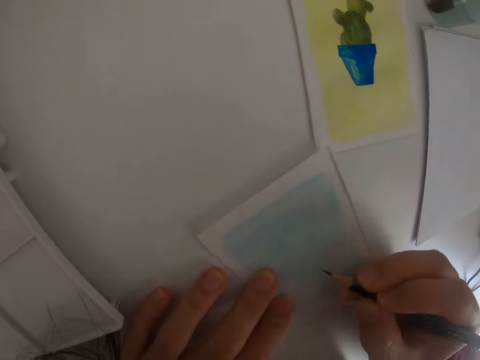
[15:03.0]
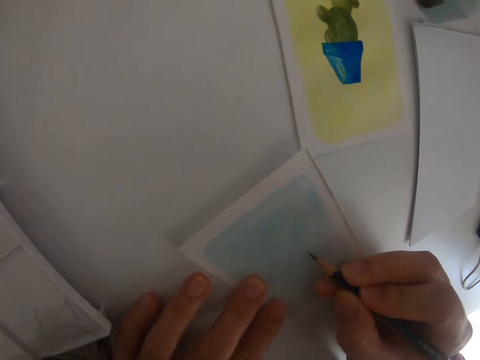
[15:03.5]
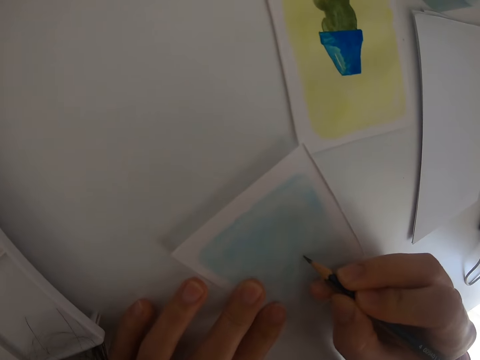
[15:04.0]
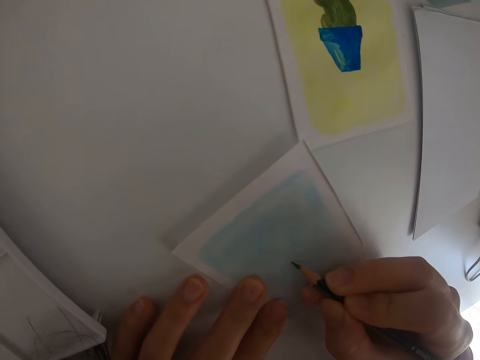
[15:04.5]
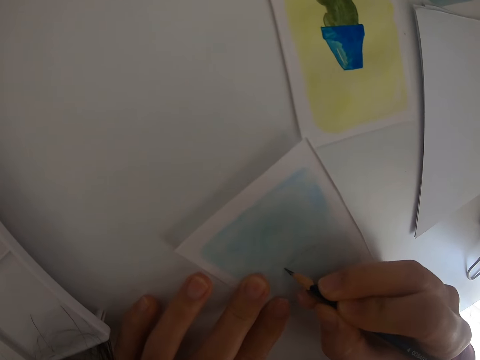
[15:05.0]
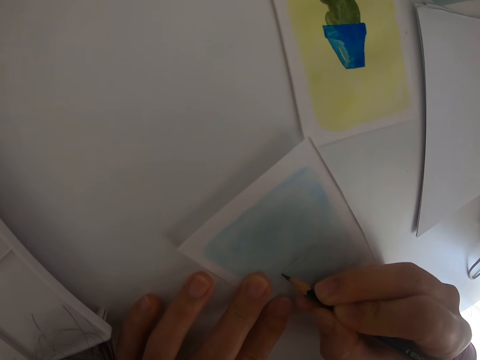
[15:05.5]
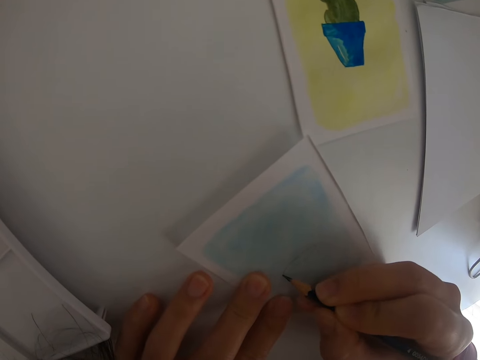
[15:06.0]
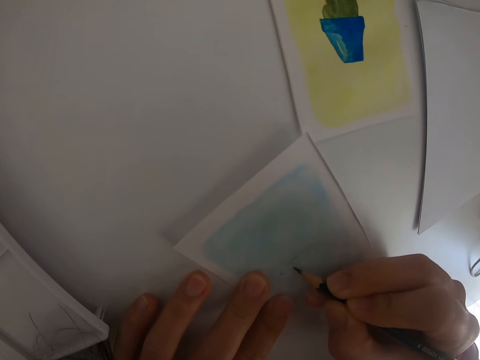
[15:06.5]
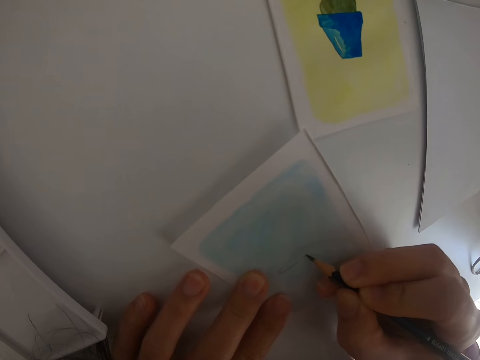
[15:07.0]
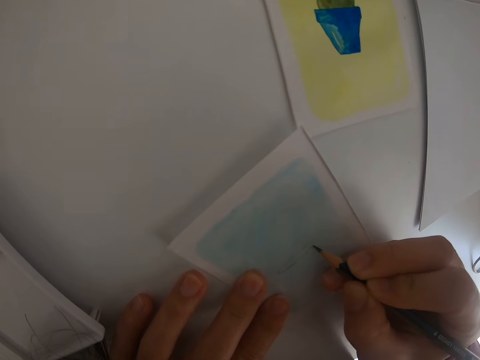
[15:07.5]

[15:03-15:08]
The camera wearer draws on the drawing paper.

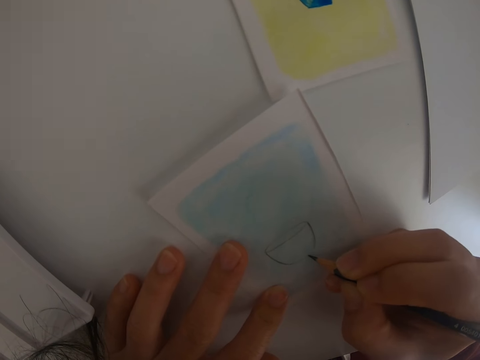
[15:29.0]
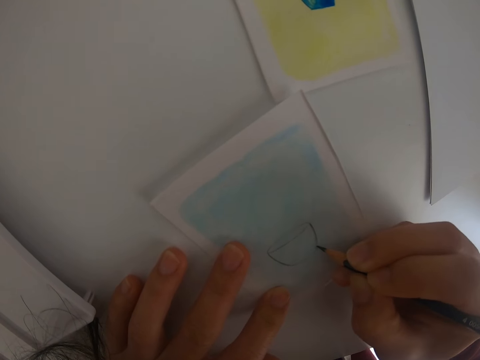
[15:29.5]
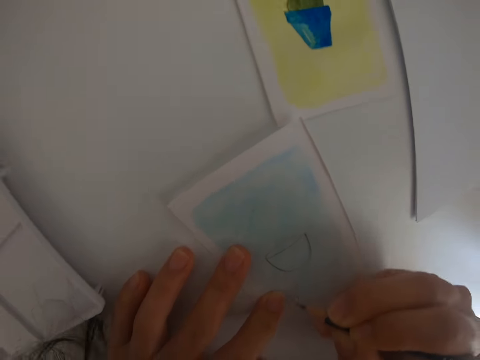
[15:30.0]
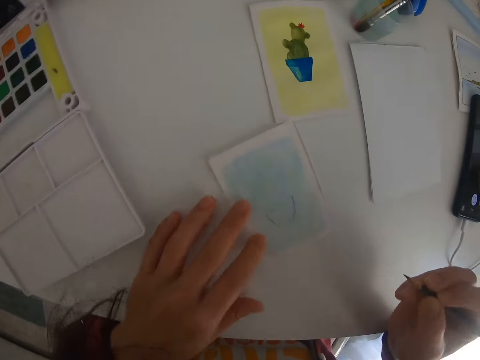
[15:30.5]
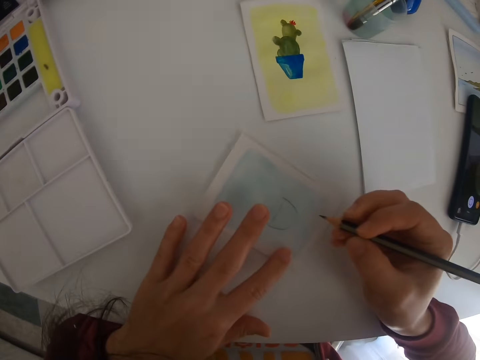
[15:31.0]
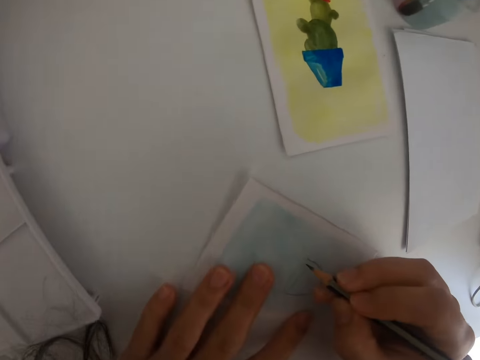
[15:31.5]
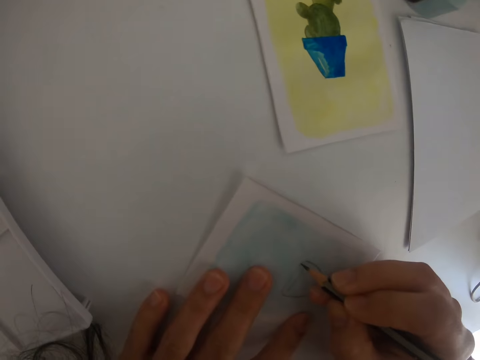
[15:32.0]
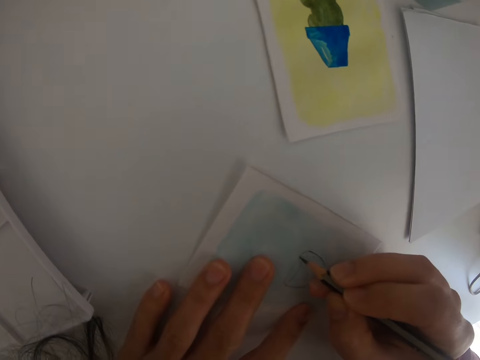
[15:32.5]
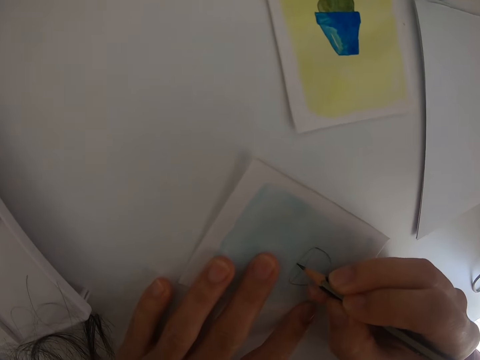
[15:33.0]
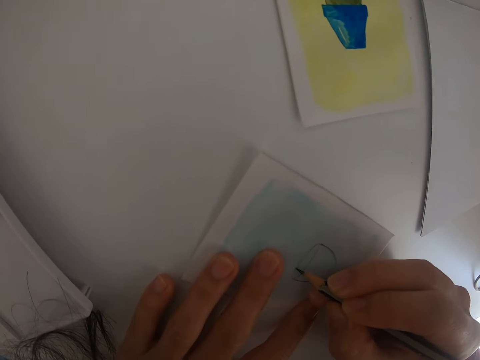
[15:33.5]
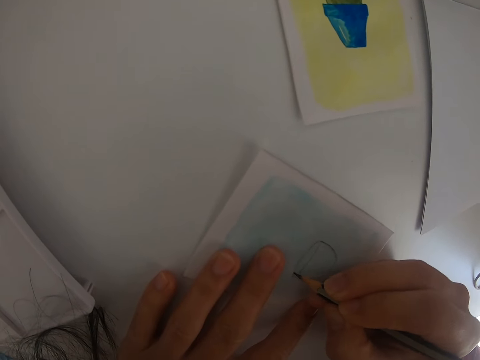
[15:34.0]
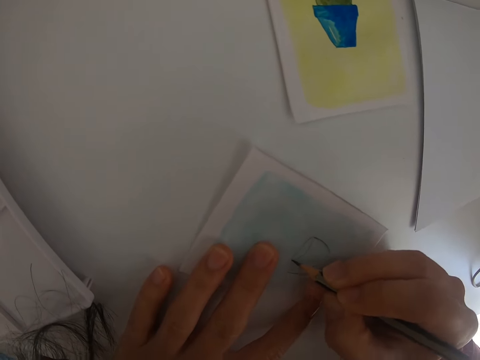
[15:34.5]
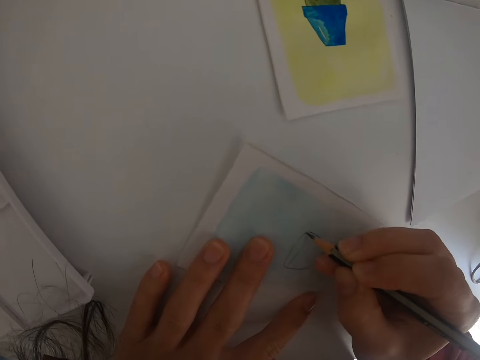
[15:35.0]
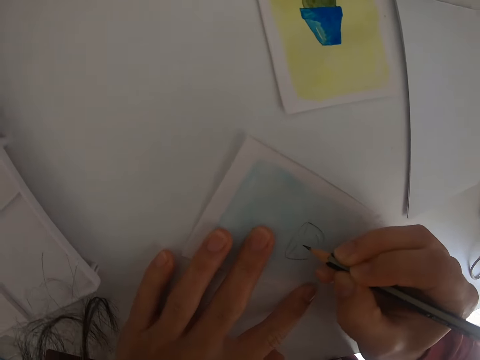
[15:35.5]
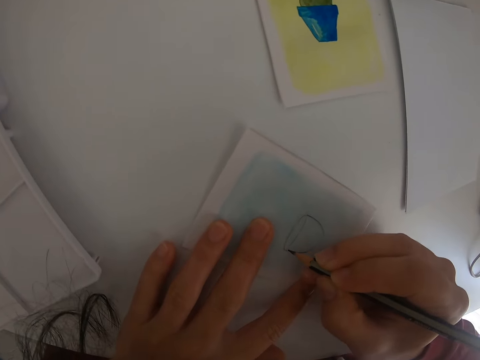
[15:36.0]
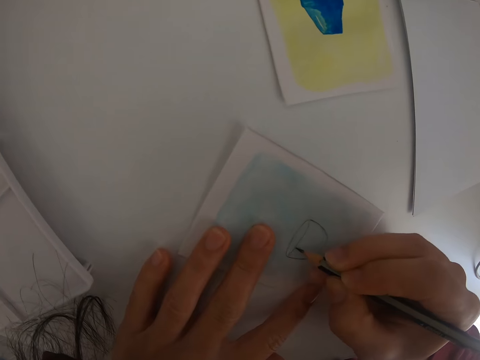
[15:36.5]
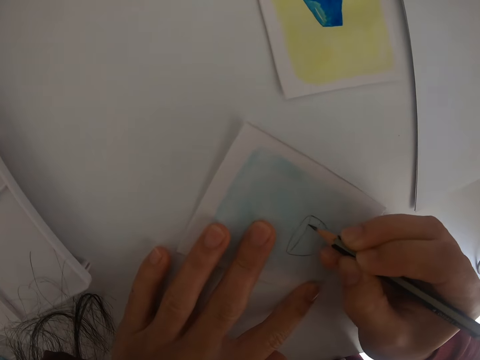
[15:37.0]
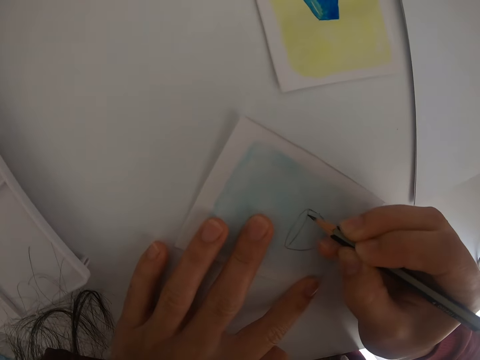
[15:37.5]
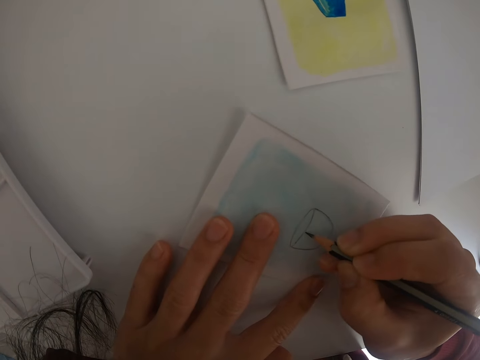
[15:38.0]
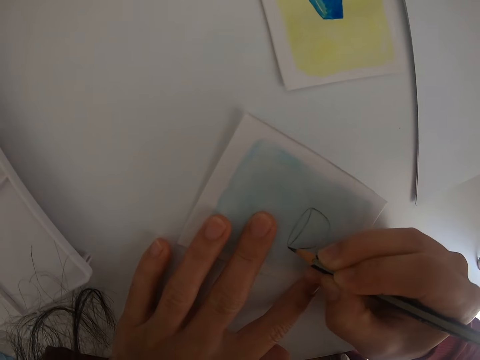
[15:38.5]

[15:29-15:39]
The camera wearer moves the paper. They lift the right hand. They draw on the piece of paper with the right hand.

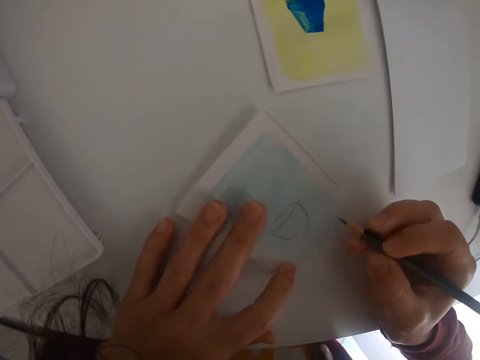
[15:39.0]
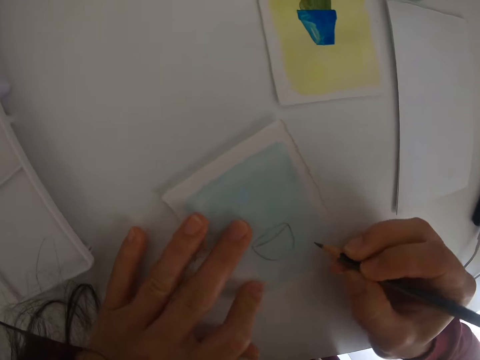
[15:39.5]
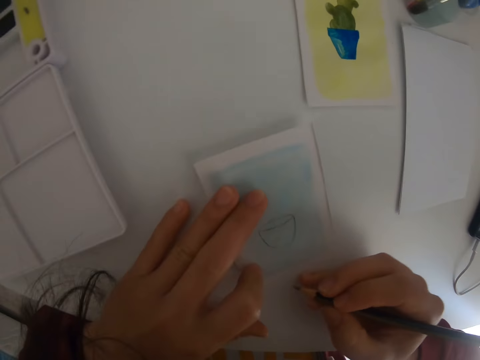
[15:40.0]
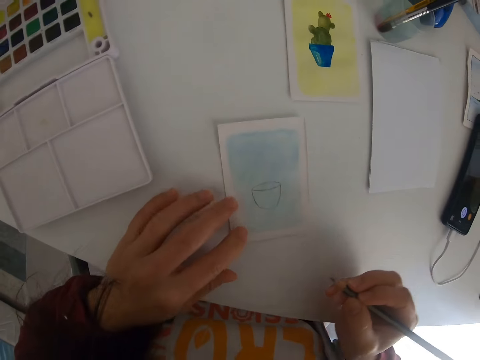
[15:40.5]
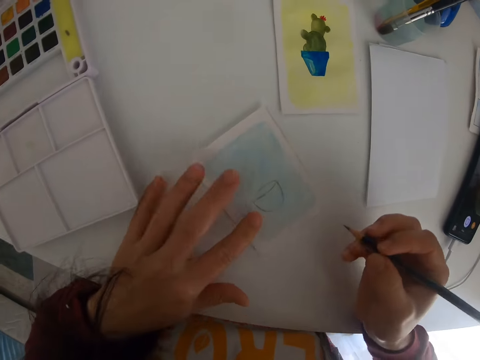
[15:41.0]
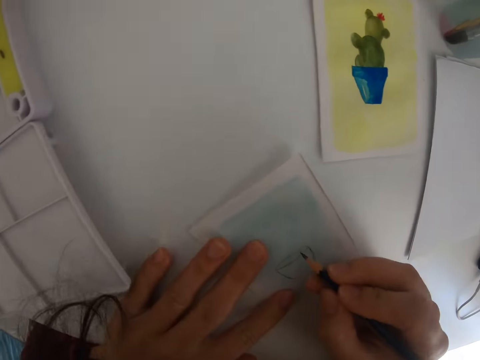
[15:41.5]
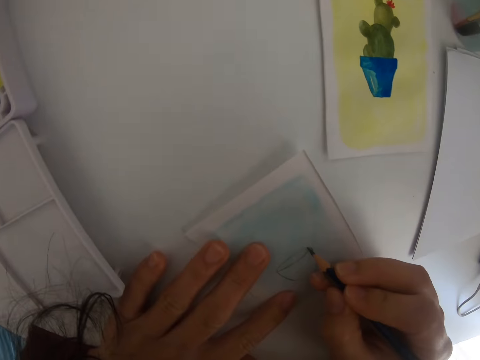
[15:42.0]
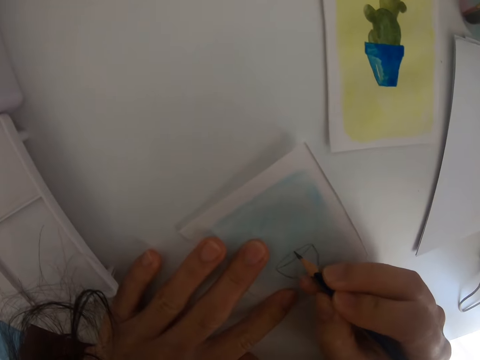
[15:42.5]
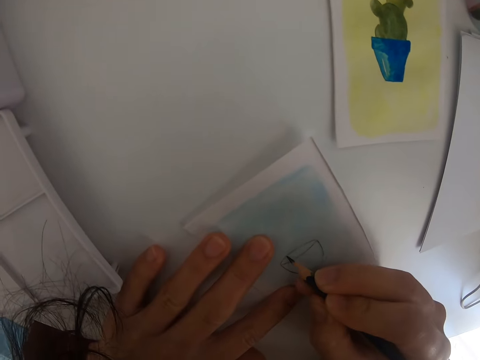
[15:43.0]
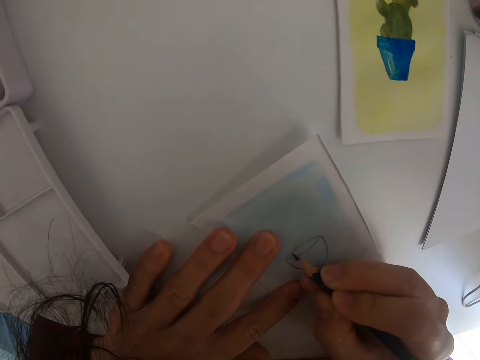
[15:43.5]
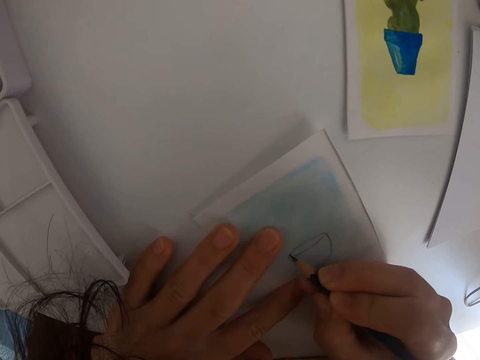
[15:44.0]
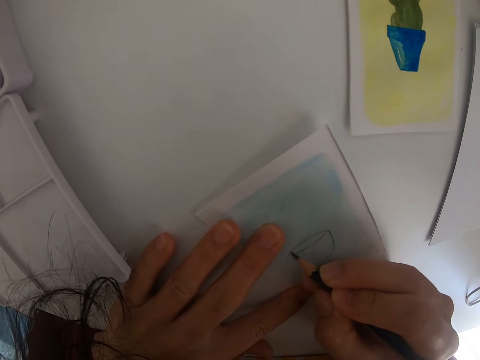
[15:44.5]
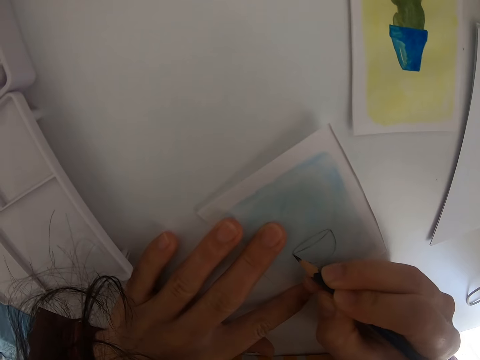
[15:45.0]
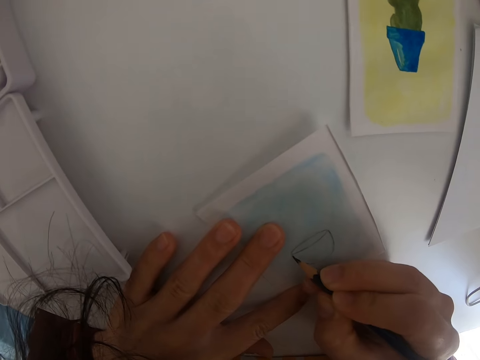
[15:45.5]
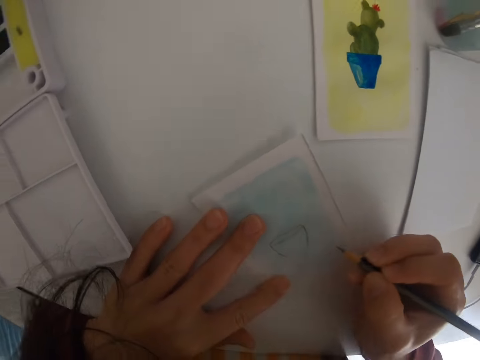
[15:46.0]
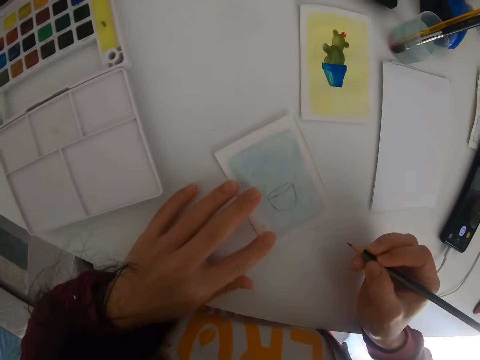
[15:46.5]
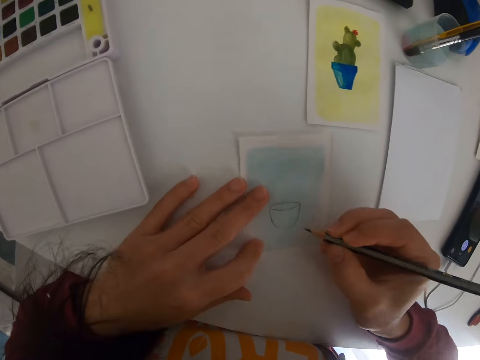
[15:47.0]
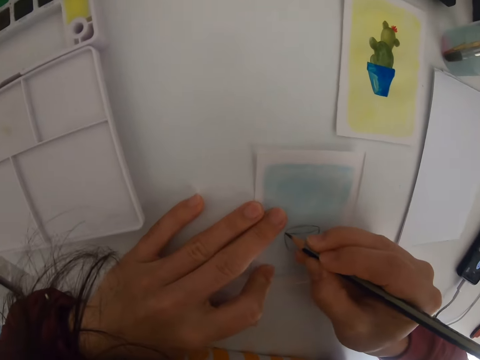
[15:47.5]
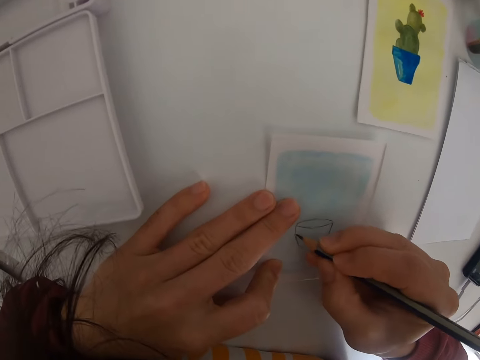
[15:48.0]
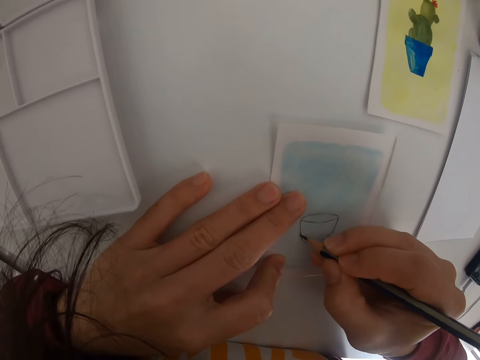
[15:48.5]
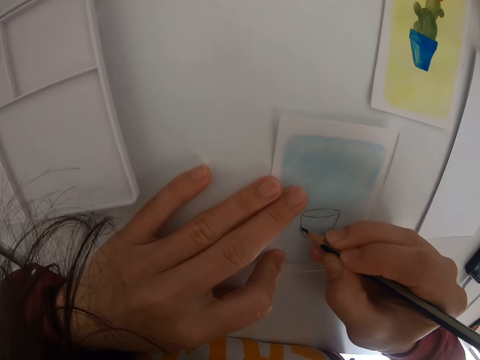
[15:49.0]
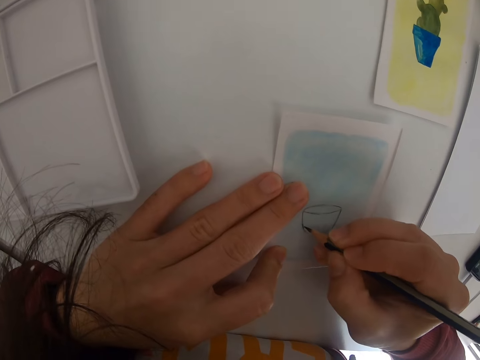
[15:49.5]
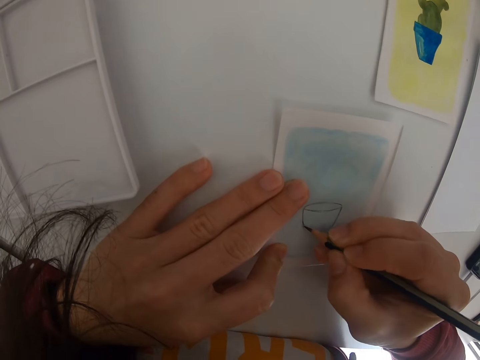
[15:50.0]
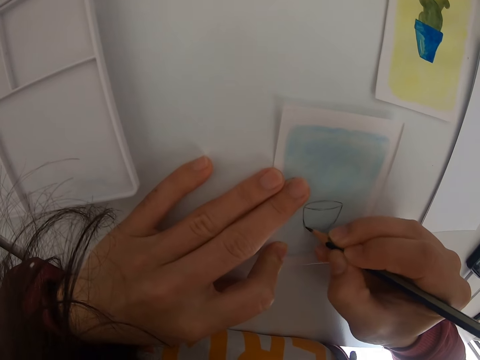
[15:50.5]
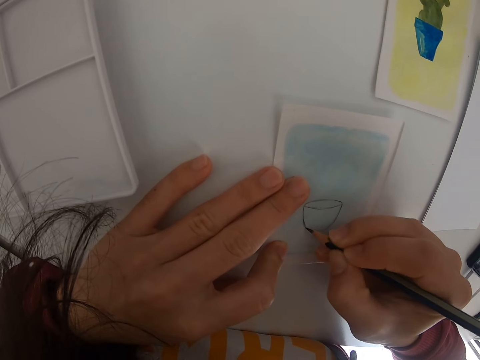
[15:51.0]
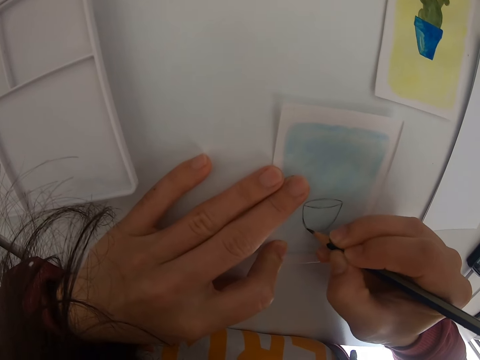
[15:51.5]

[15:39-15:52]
The camera wearer moves the paper. They lift the right hand. They draw on the piece of paper with the right hand. They move the pencil. They move the paper. They draw on the drawing paper.
